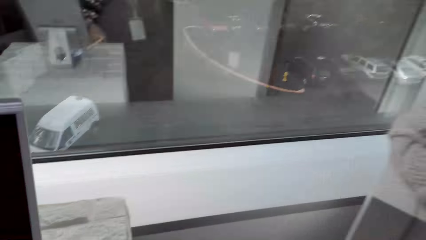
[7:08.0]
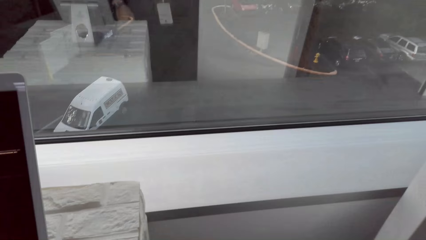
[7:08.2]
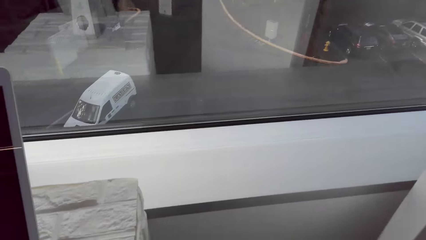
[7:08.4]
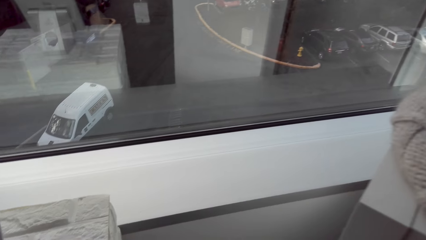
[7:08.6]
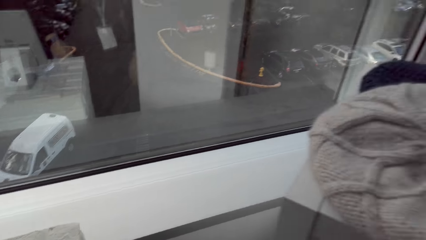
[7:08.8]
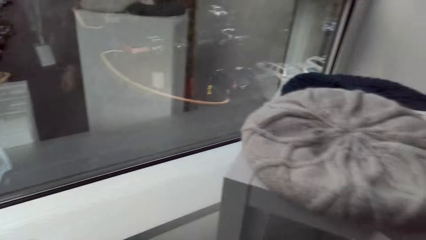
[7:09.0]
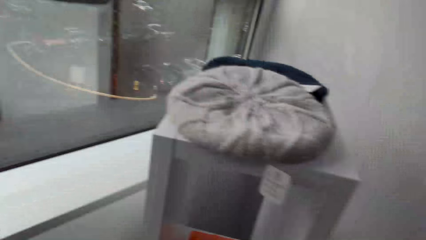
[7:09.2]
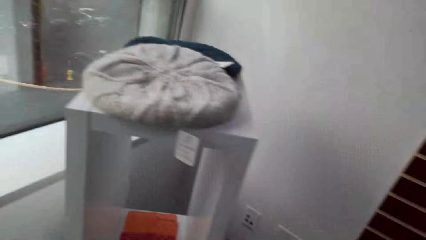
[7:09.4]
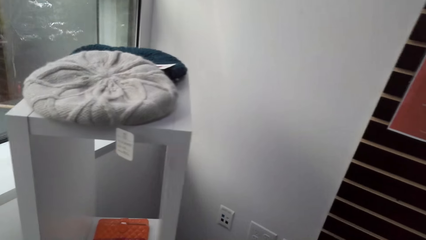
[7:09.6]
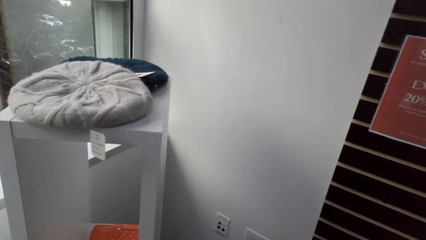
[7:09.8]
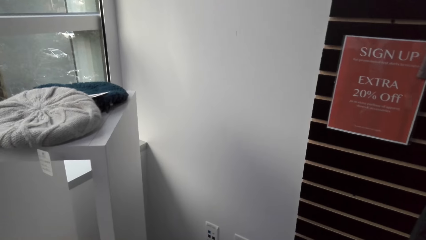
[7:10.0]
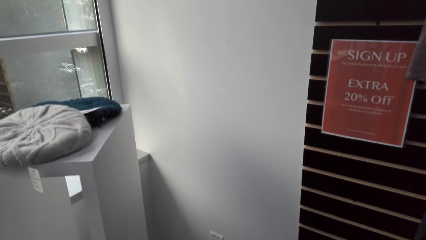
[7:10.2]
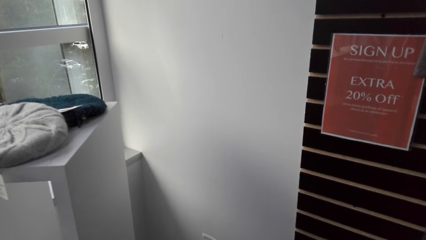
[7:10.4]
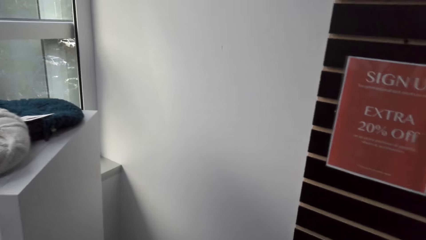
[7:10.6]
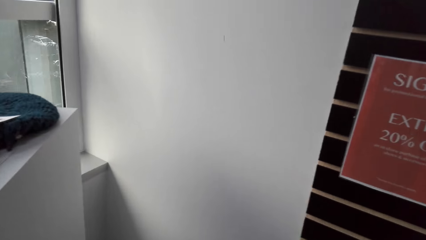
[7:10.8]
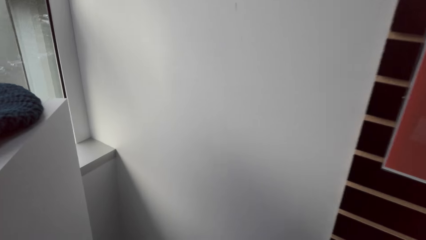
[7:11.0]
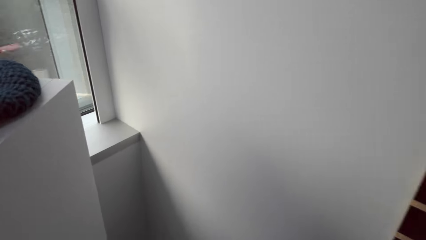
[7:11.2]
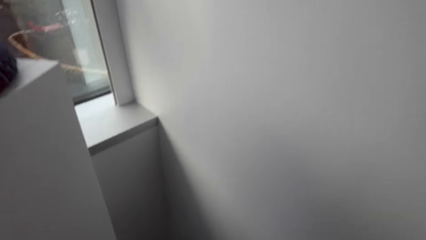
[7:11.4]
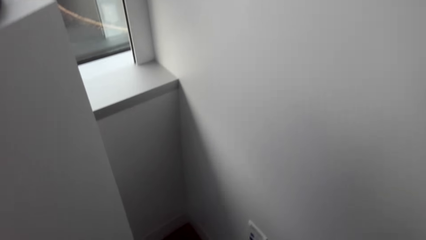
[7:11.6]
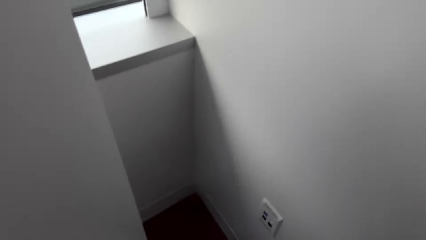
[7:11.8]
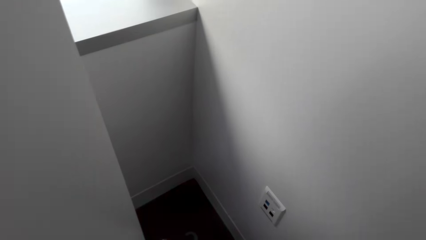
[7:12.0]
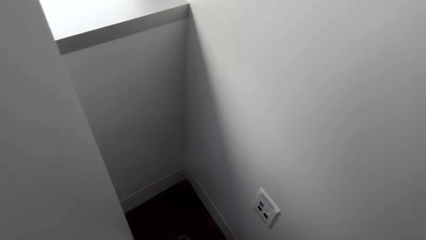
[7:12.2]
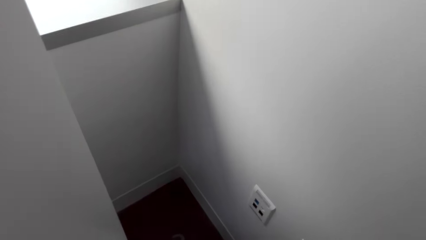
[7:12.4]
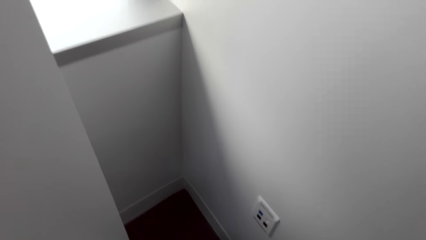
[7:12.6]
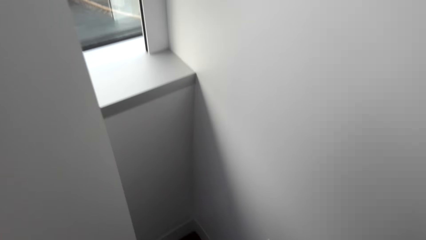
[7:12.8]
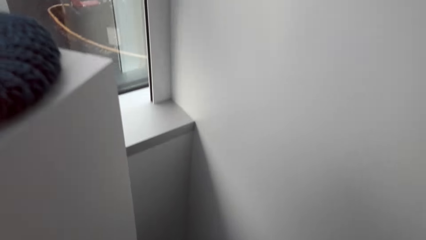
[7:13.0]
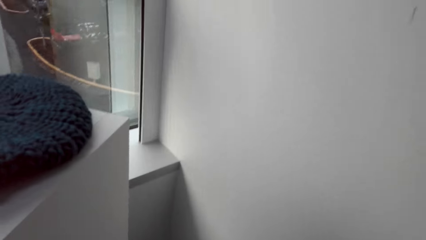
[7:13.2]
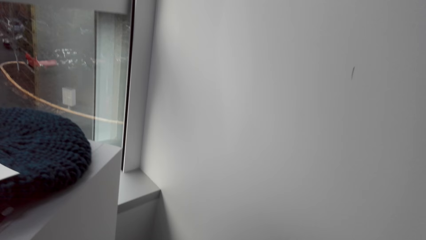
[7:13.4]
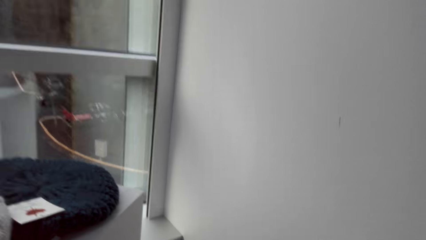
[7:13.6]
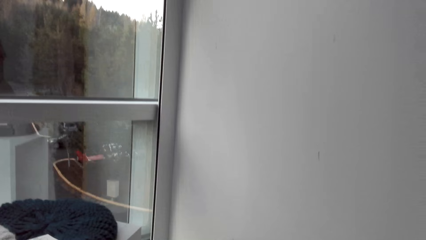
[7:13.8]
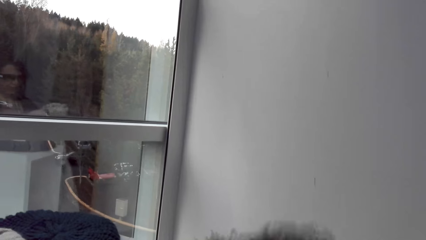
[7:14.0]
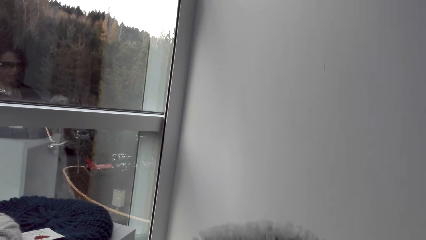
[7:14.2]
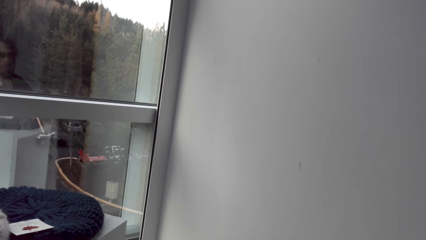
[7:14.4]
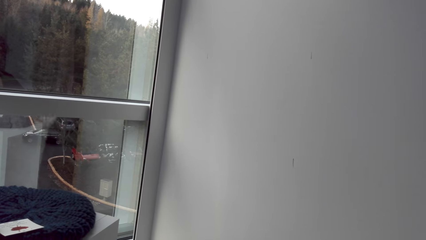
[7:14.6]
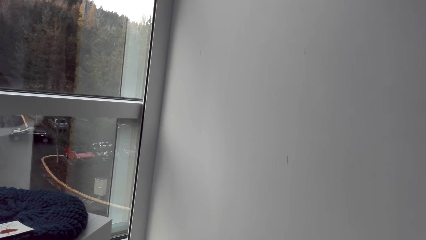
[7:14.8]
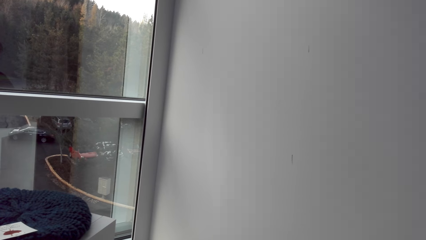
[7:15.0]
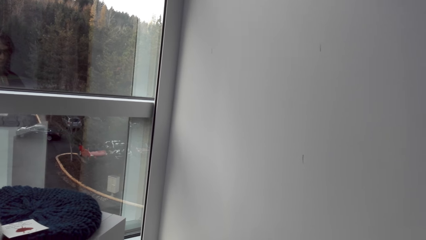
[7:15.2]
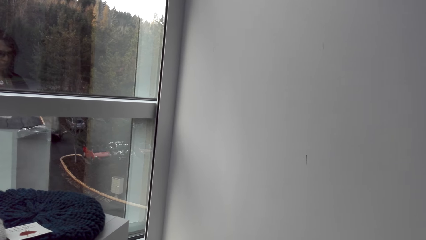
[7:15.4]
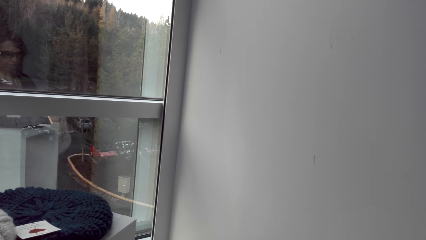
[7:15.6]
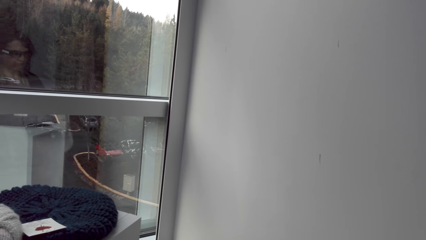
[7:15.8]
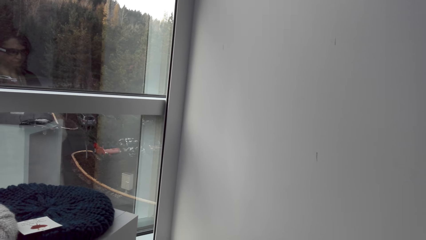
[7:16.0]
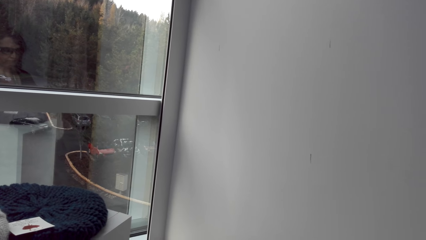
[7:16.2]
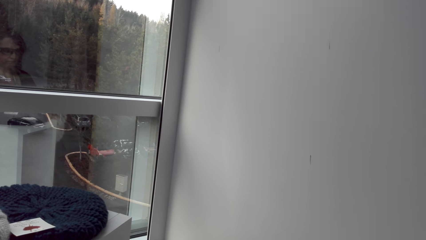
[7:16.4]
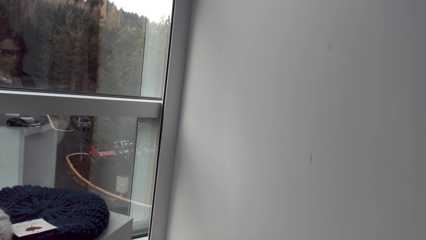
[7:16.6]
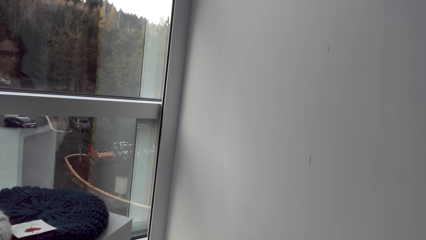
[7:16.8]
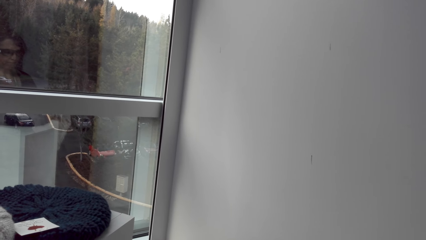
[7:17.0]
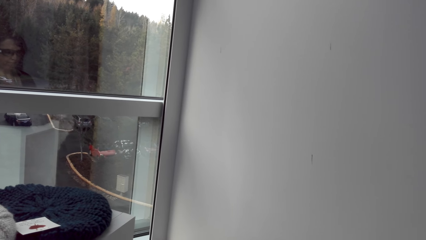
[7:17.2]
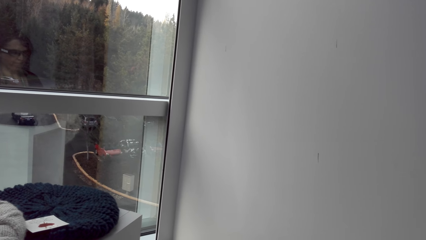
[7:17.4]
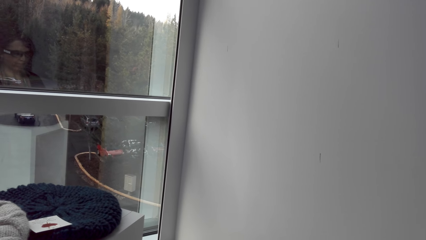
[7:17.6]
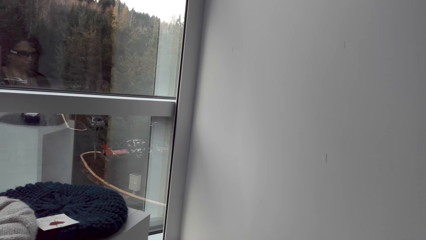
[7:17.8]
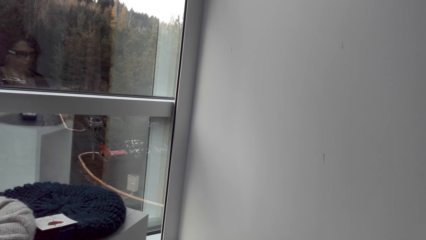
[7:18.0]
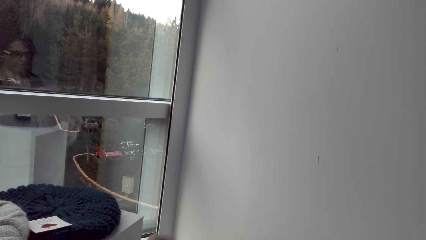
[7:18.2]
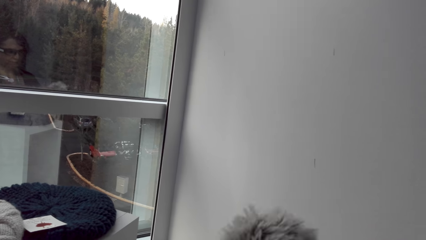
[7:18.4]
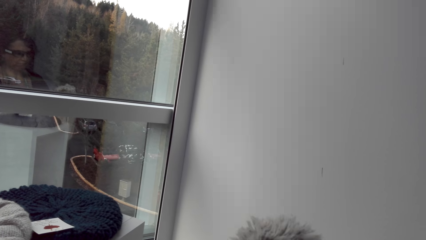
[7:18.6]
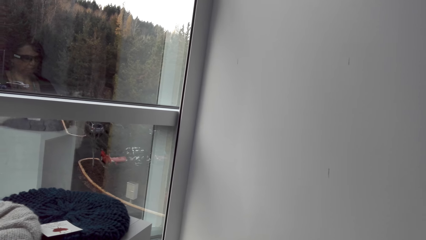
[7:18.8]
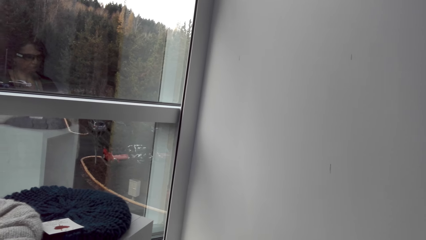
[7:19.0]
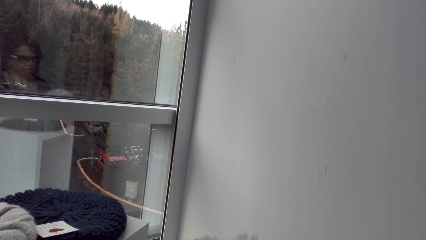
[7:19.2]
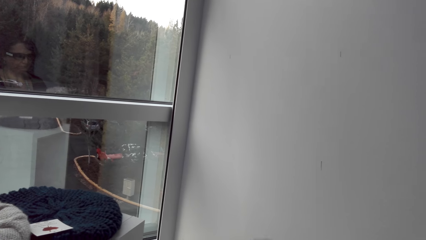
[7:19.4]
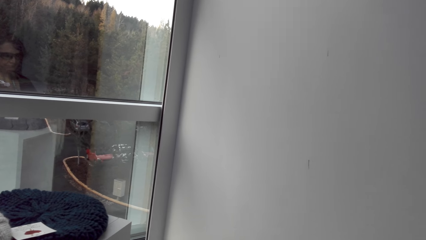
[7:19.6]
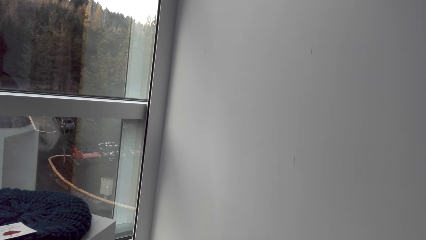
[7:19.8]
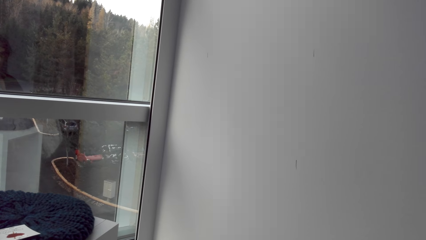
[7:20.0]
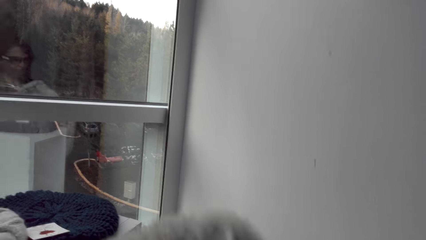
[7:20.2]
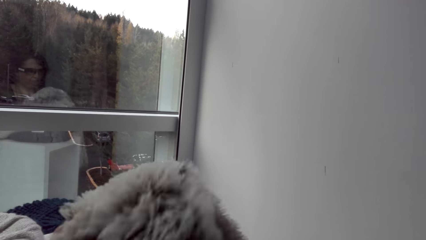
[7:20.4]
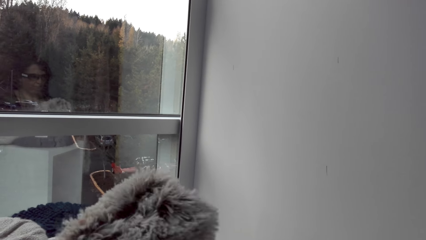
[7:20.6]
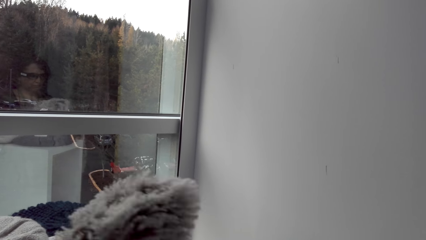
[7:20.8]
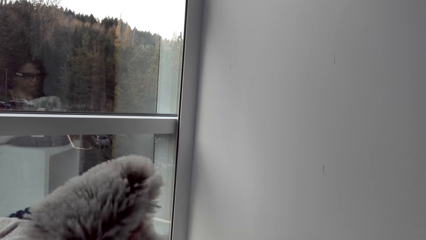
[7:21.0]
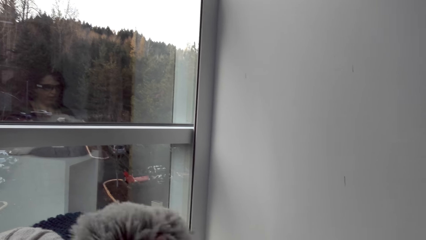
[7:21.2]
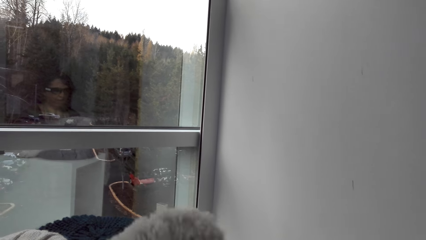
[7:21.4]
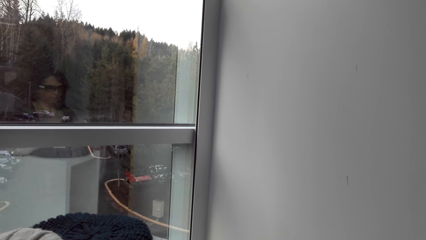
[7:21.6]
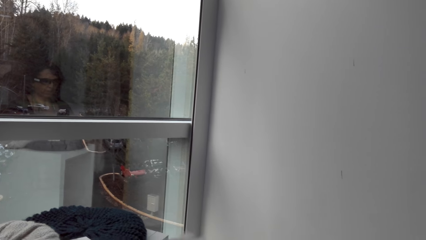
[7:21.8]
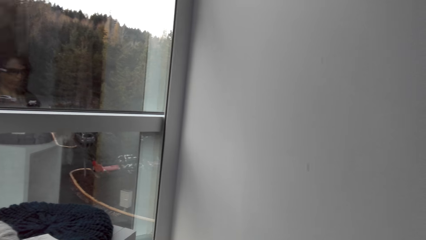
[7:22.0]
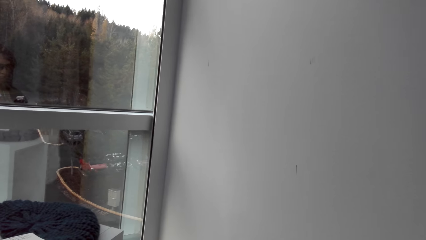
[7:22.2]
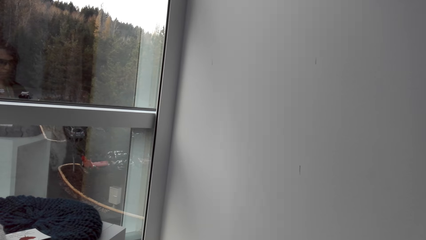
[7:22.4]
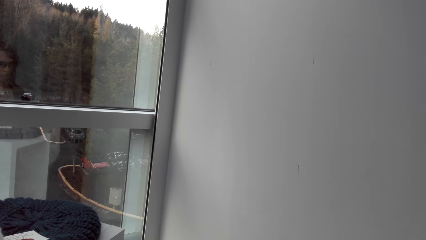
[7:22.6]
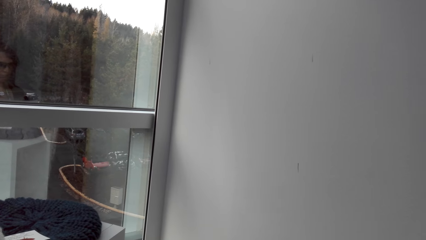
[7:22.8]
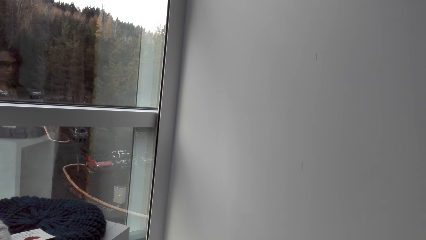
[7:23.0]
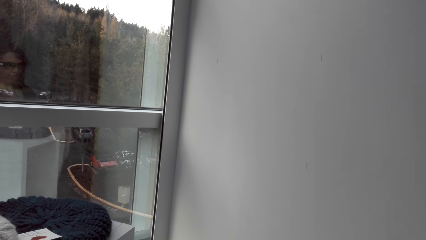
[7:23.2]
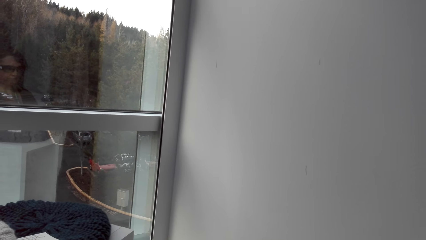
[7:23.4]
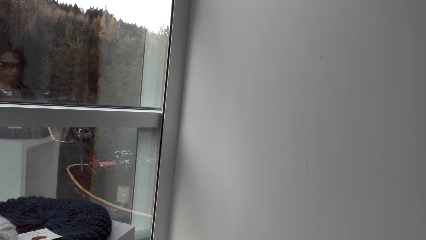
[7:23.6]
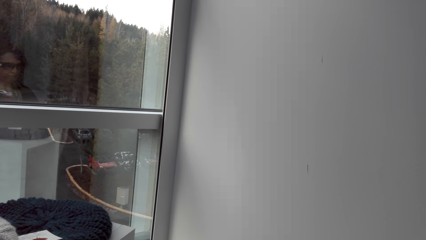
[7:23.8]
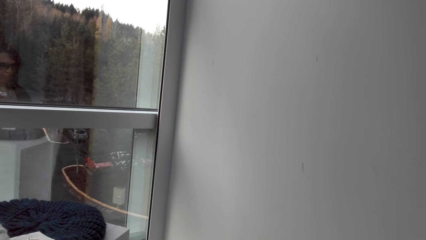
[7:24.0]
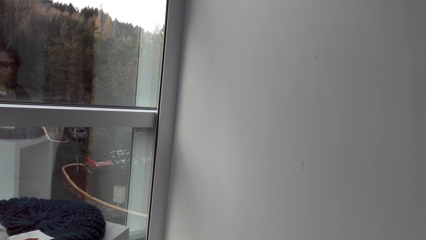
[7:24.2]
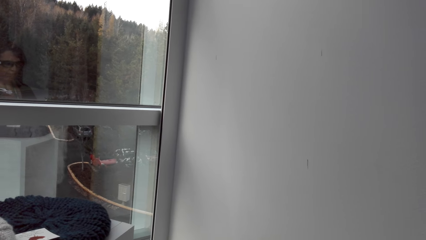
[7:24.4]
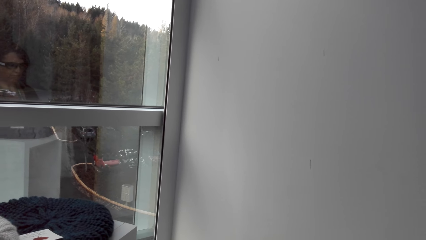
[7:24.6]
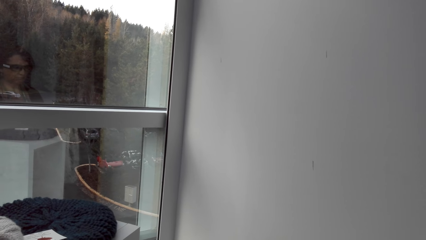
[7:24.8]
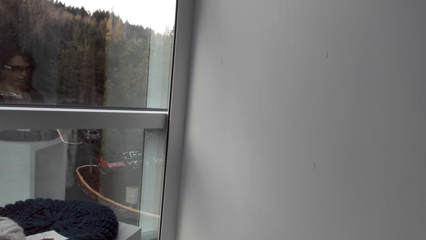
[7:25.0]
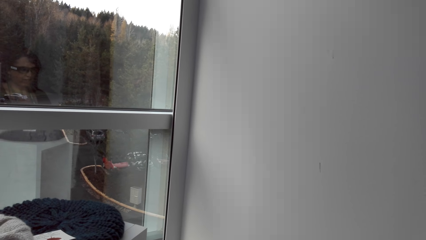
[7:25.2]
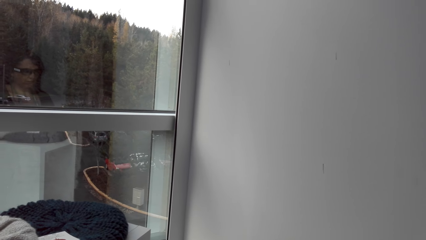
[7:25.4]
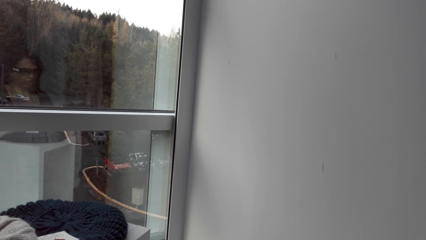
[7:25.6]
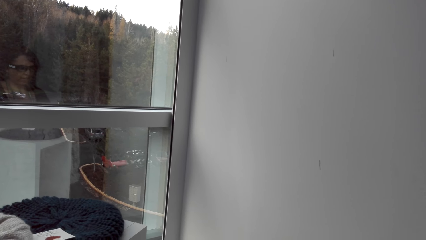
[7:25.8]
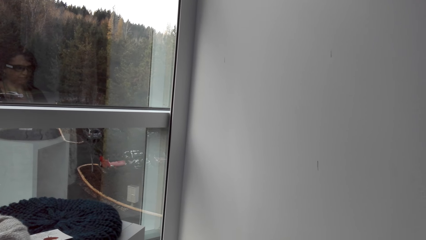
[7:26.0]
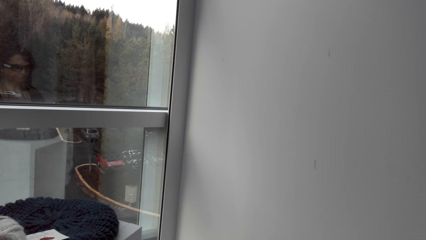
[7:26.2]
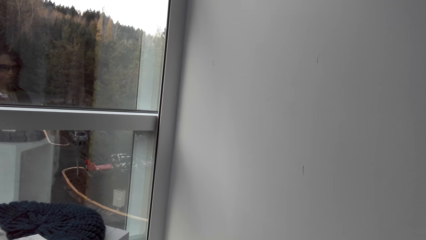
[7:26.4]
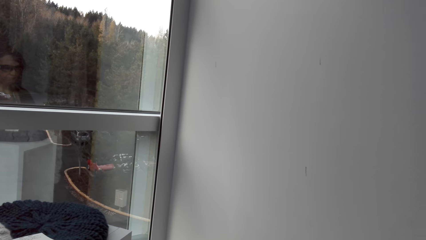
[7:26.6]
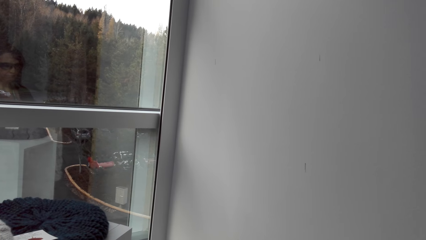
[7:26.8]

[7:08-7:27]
The camera wearer puts something in the cabinet. They look around in the clothes shop. They bend down. They adjust a fur scarf.
